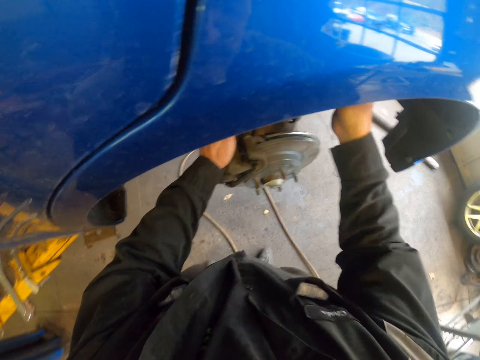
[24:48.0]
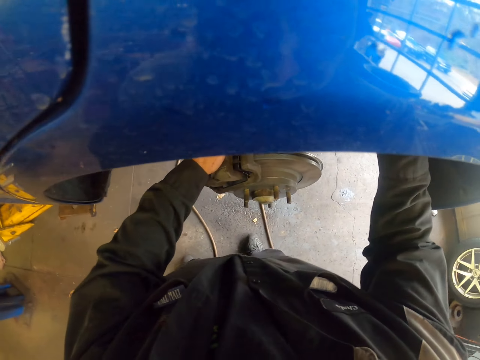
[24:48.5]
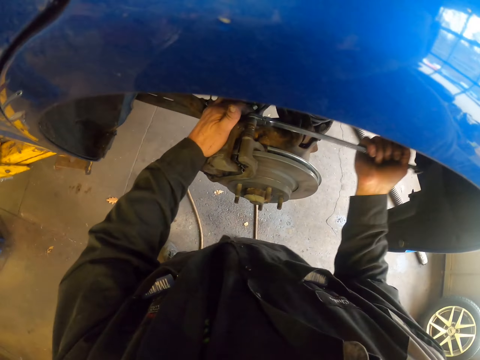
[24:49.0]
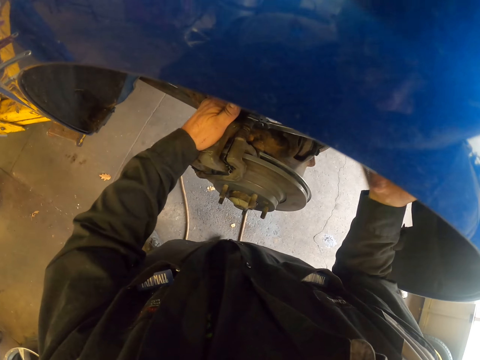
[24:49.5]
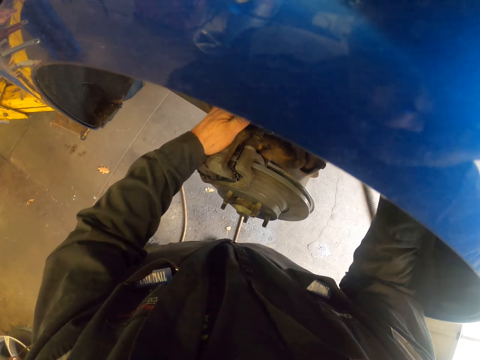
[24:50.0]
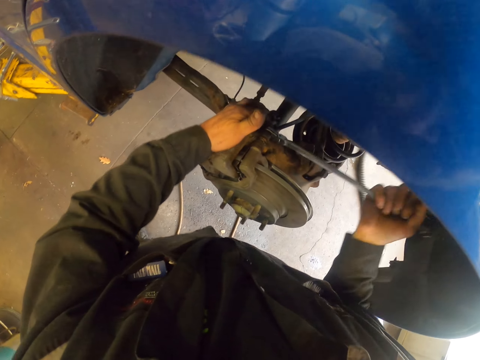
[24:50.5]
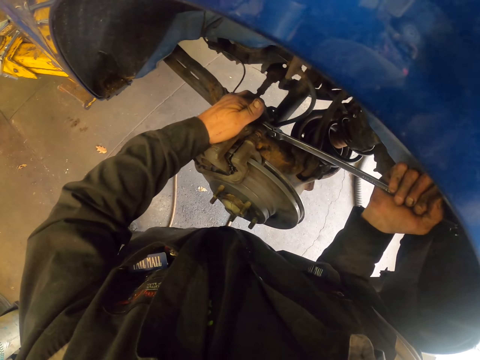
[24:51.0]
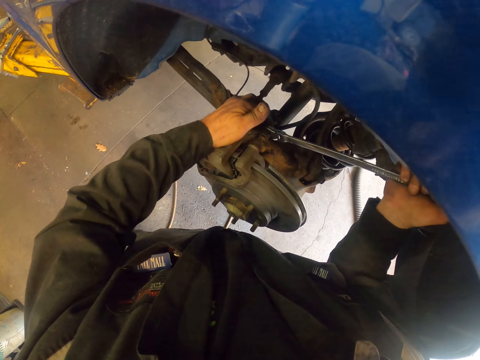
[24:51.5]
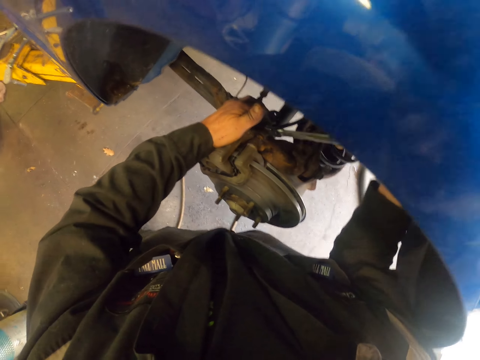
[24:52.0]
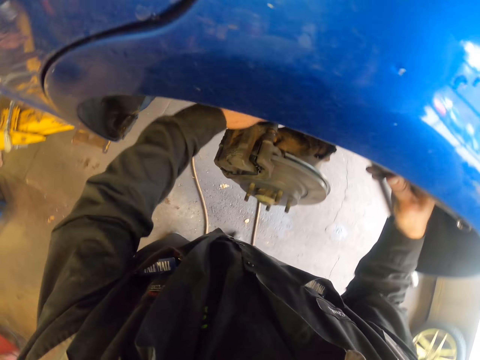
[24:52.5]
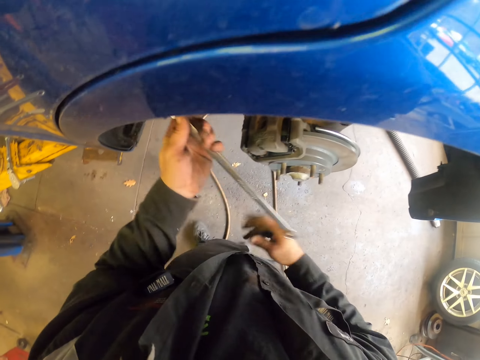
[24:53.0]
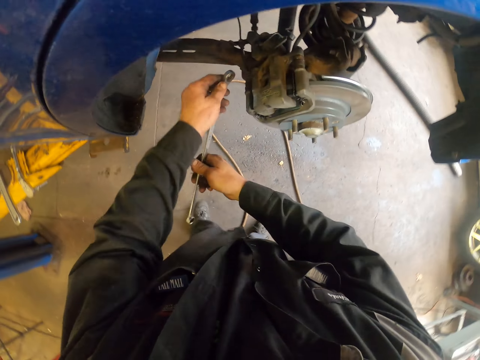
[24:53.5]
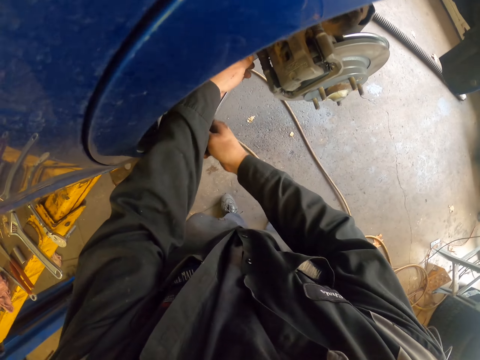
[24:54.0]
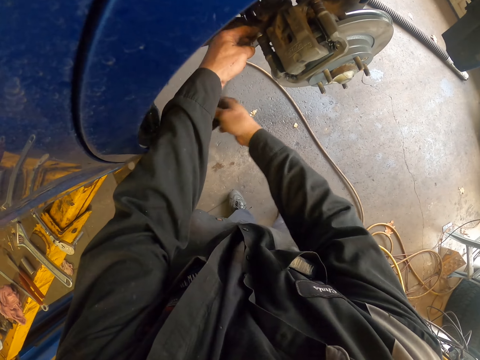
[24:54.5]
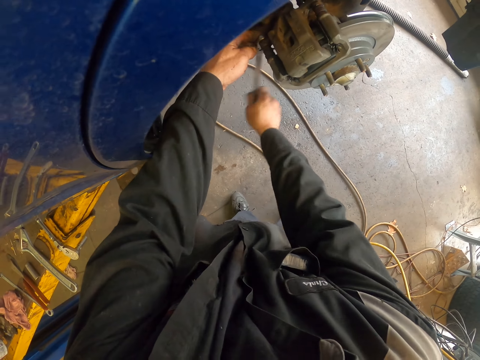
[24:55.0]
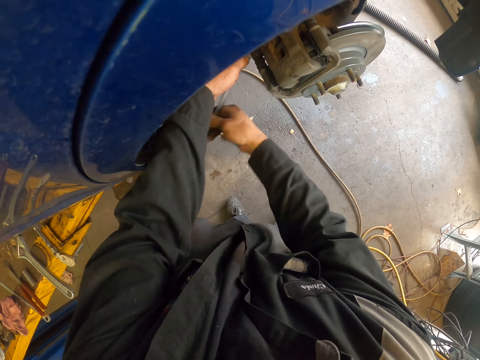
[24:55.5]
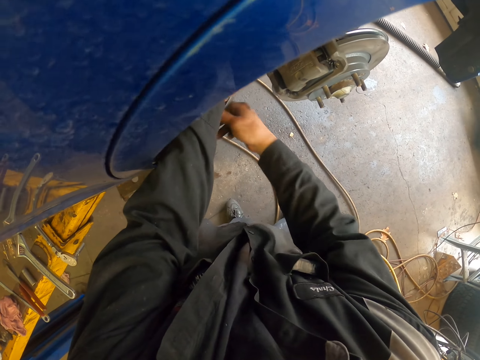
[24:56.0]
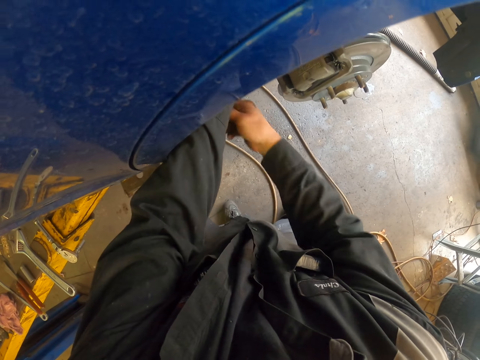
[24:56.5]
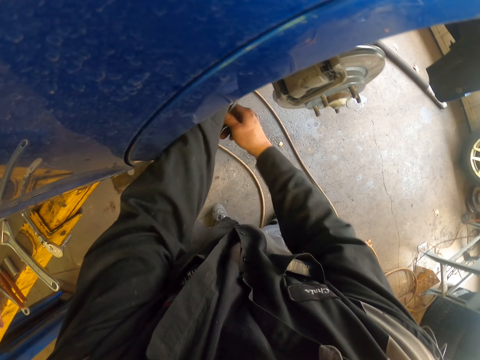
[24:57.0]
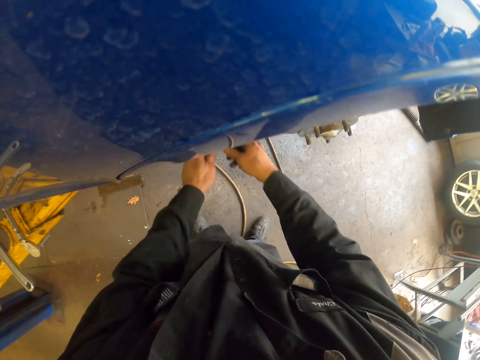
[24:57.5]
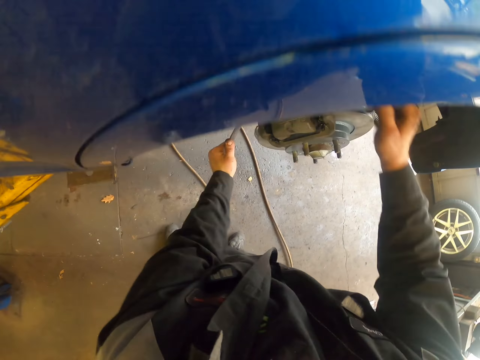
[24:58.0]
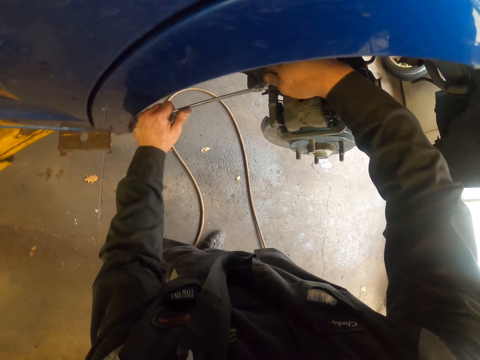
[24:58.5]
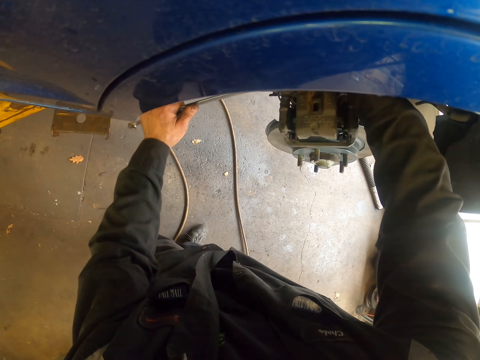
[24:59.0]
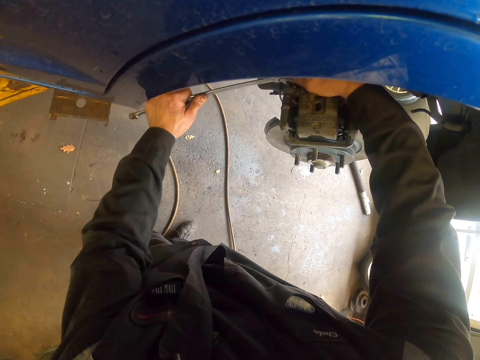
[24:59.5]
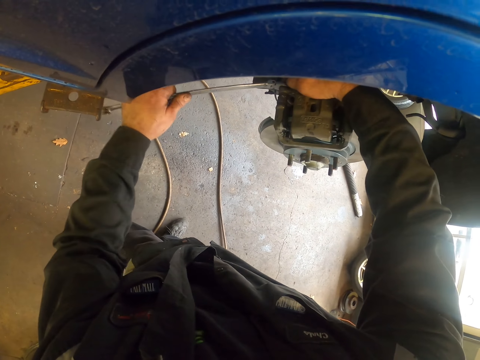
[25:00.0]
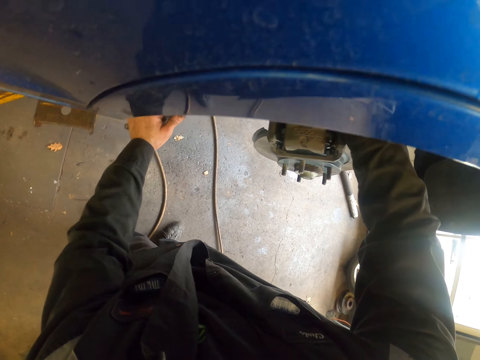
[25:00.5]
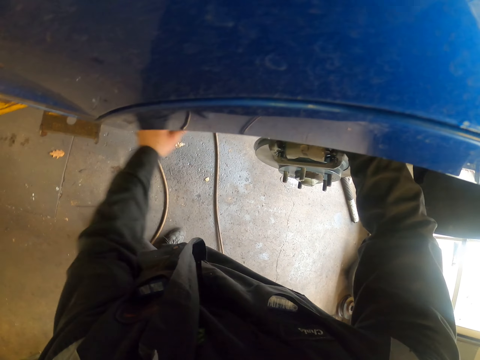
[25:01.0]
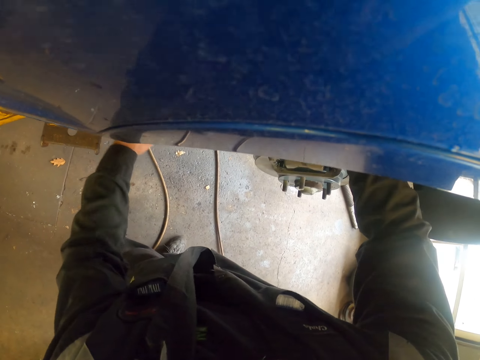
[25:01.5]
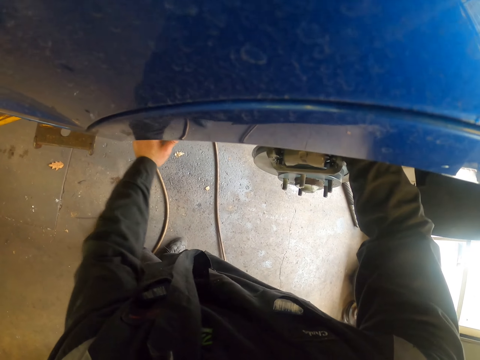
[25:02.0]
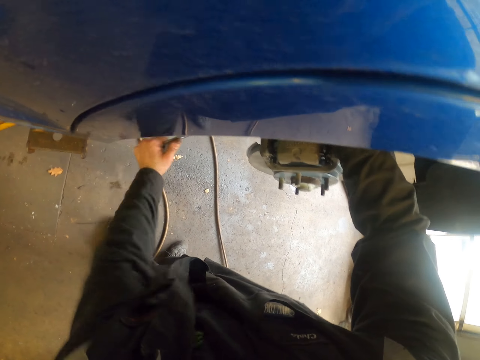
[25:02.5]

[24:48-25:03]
The camera wearer picks up a spanner with the other hand. They tighten a nut with the spanner.

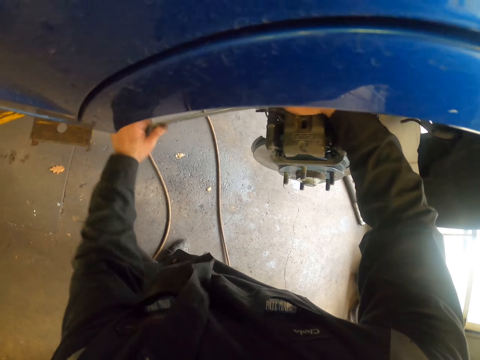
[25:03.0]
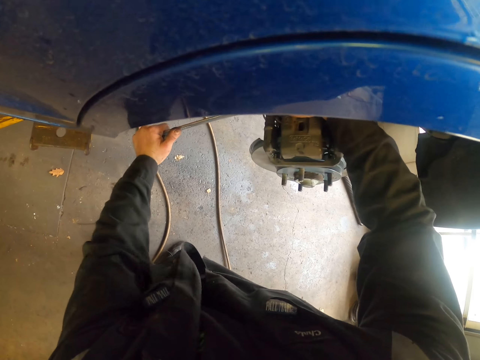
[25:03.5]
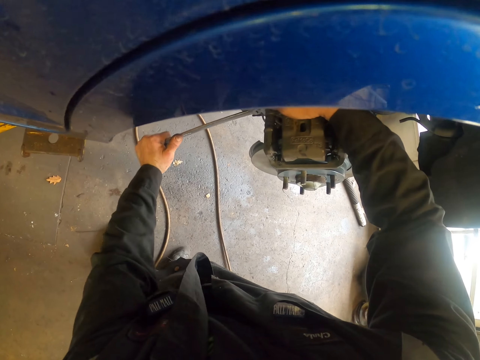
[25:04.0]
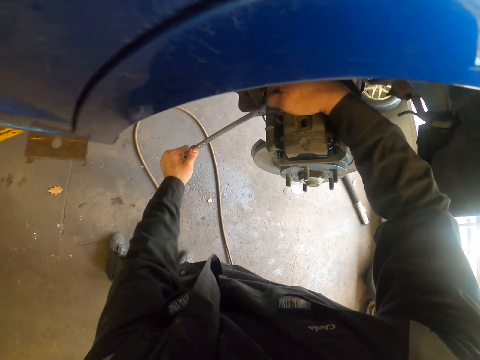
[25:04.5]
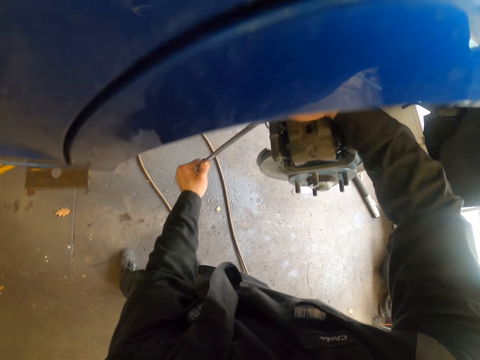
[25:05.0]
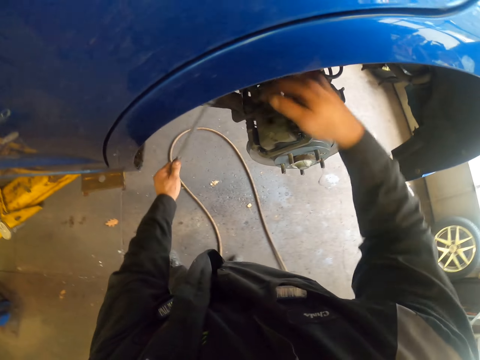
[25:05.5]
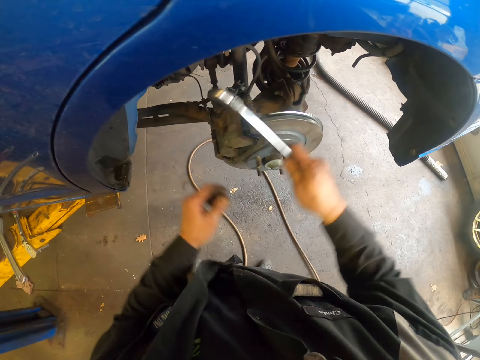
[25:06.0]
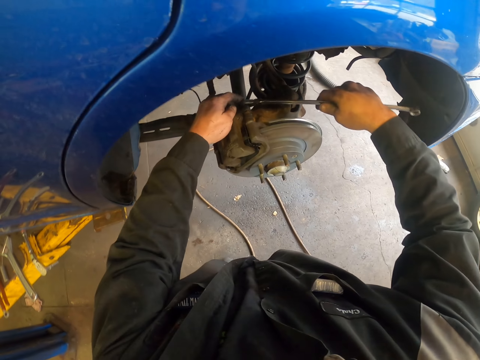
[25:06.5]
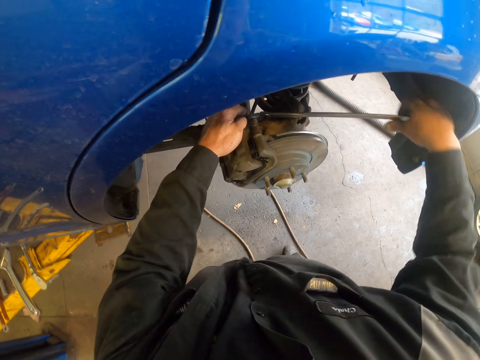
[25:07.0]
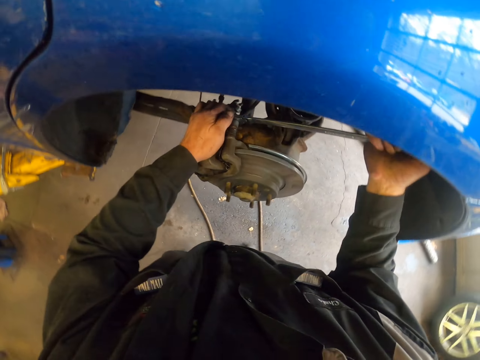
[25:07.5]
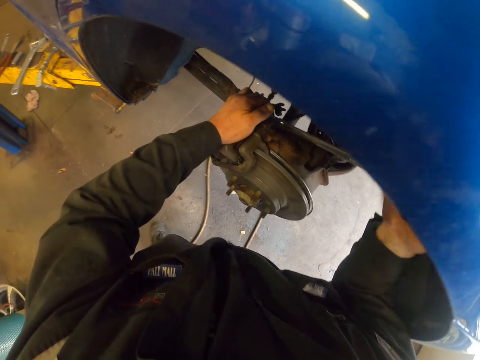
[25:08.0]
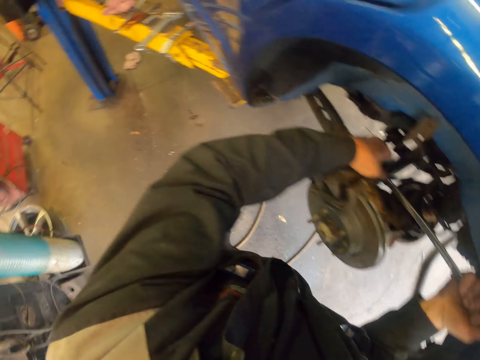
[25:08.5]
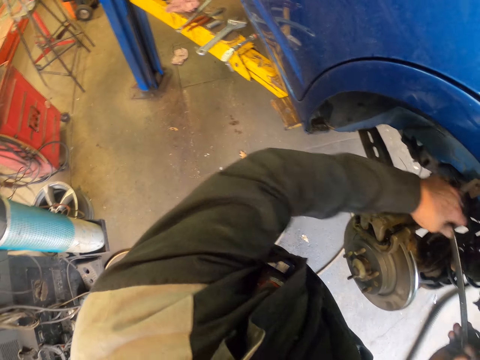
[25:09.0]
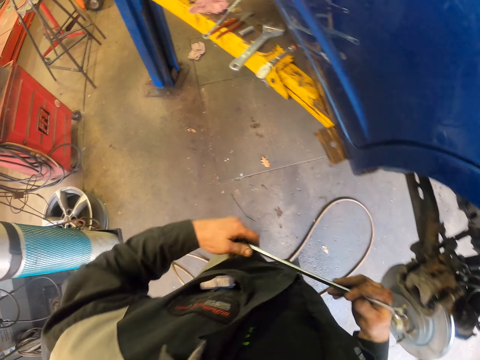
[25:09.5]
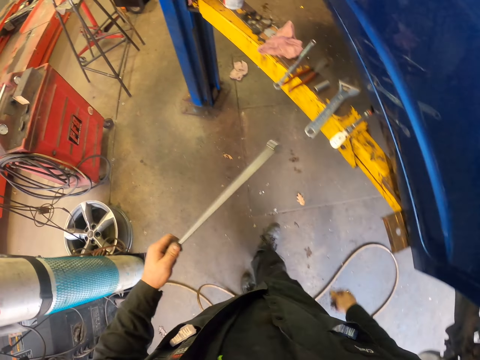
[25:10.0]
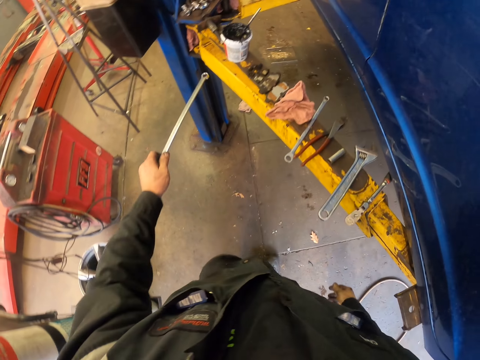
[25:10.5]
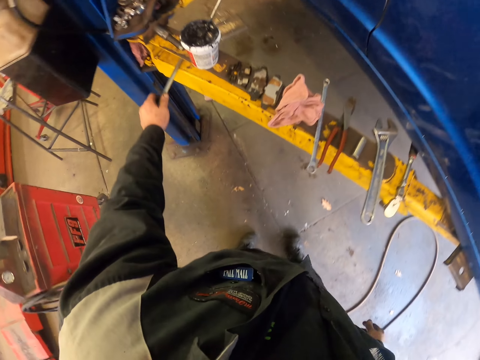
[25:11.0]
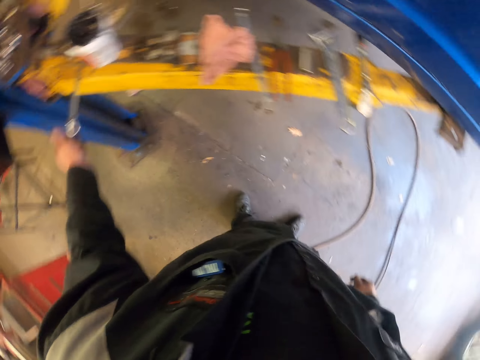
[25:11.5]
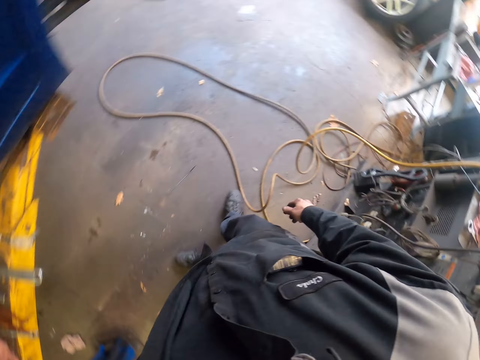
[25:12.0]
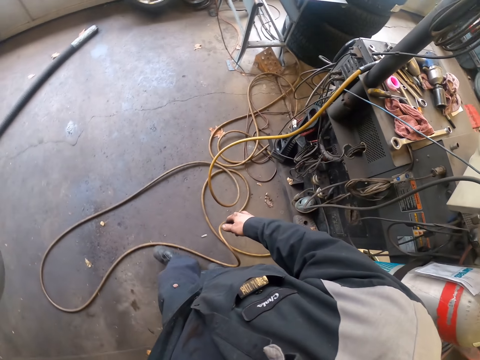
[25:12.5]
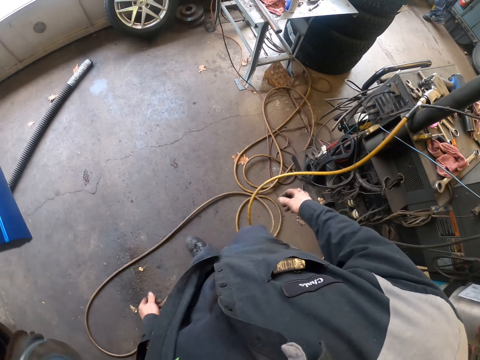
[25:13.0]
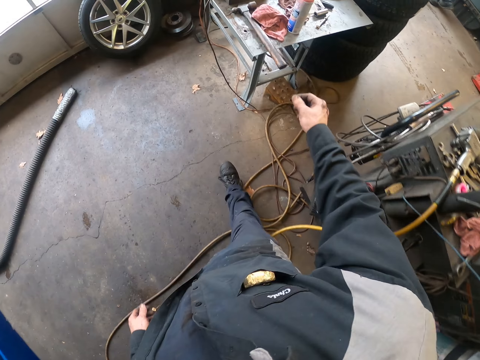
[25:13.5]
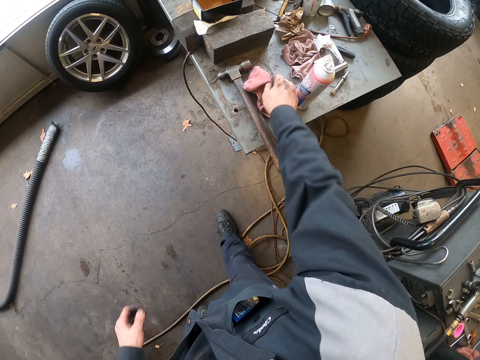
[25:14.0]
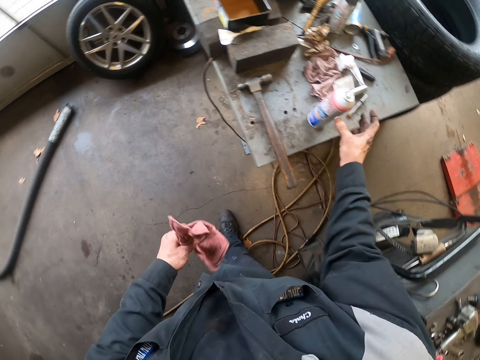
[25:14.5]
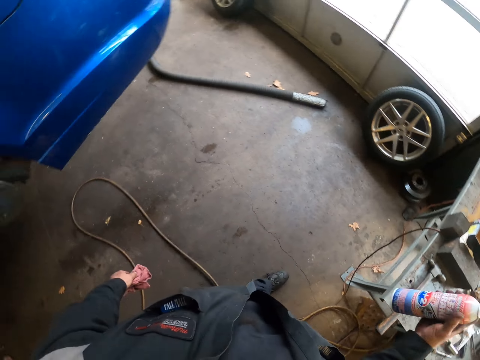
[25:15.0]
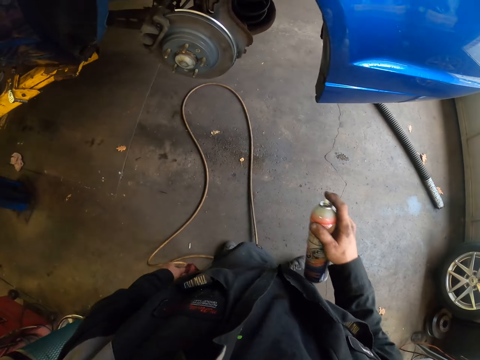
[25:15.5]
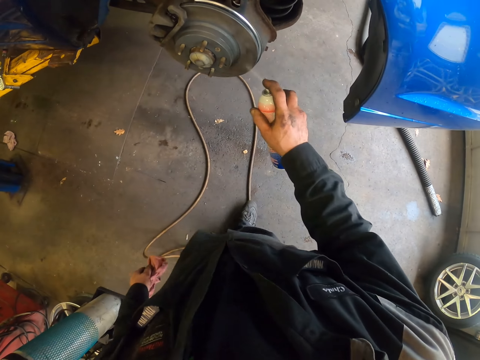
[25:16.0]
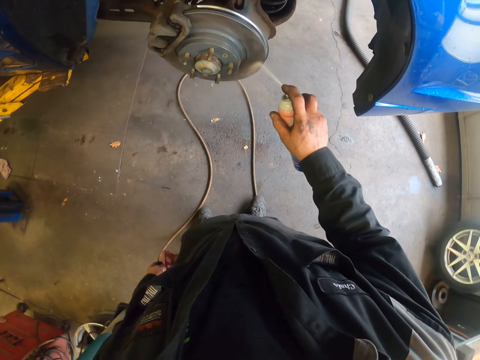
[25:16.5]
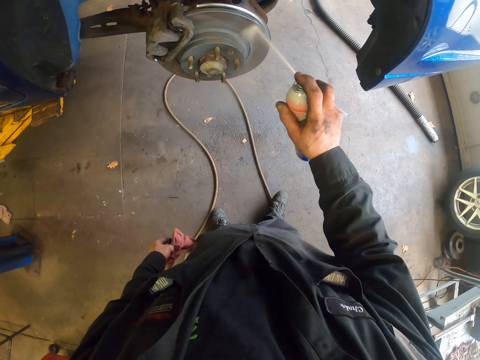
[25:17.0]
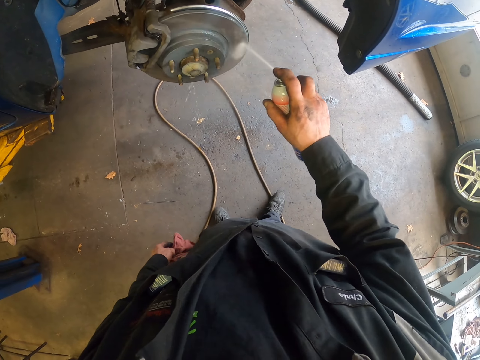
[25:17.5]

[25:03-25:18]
The camera wearer picks up a spanner with the other hand. They tighten a nut with the spanner. They turn around and walk around. They put the spanner on the metal structure. They turn around and walk around. They pick up a cloth on the table. They pick up the cloth with the other hand. They pick up a spray bottle on the table. They turn around and move around. They spray the rust coat on the brake rotor.
